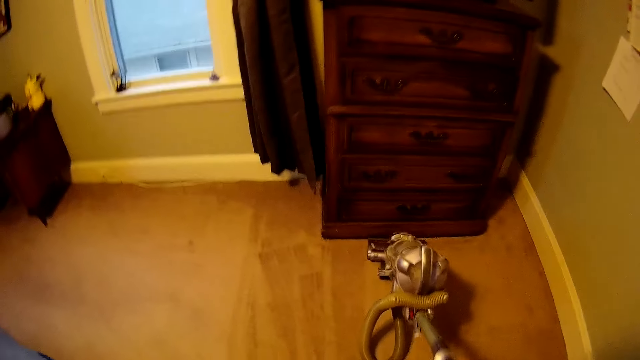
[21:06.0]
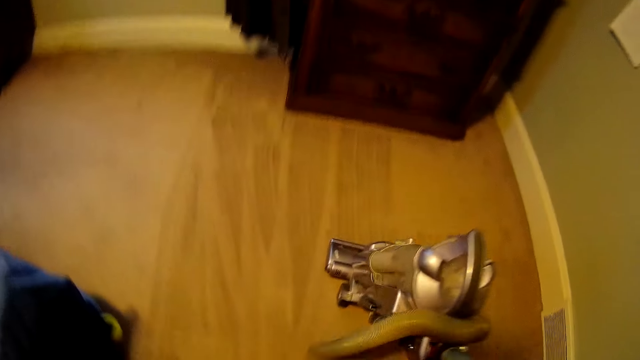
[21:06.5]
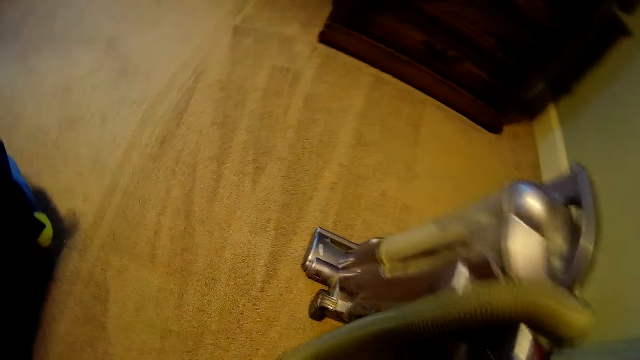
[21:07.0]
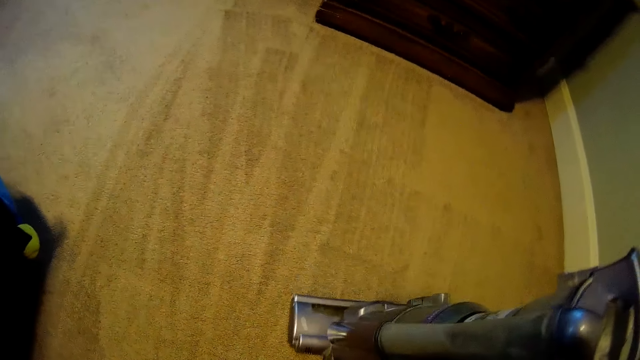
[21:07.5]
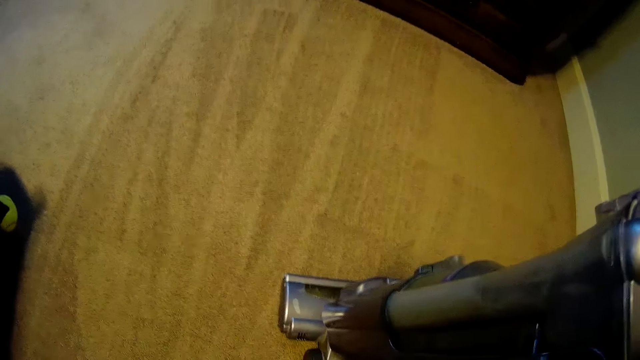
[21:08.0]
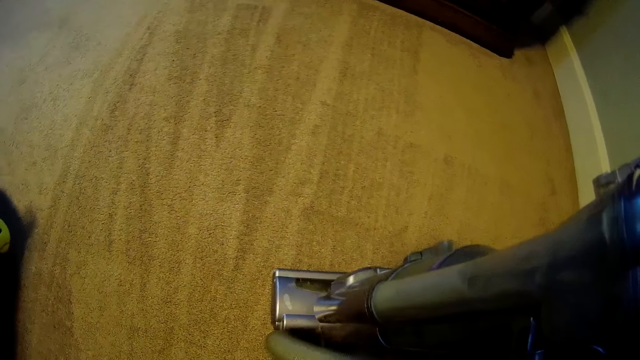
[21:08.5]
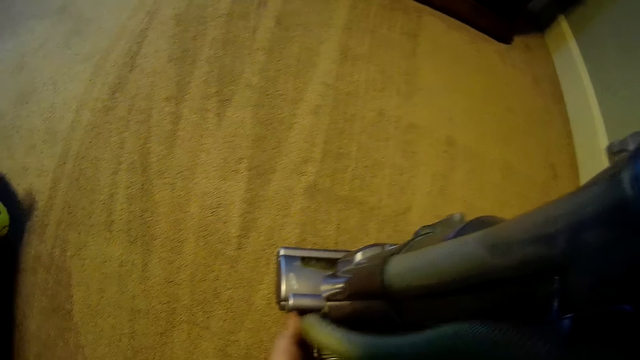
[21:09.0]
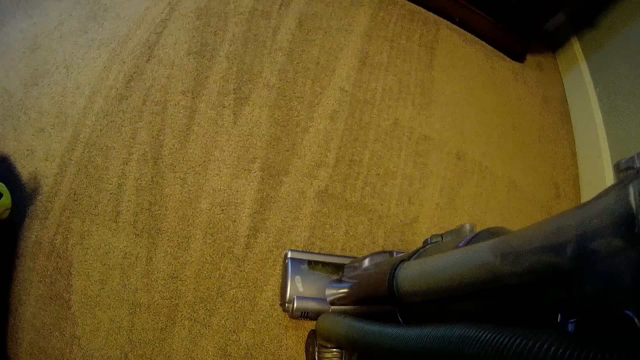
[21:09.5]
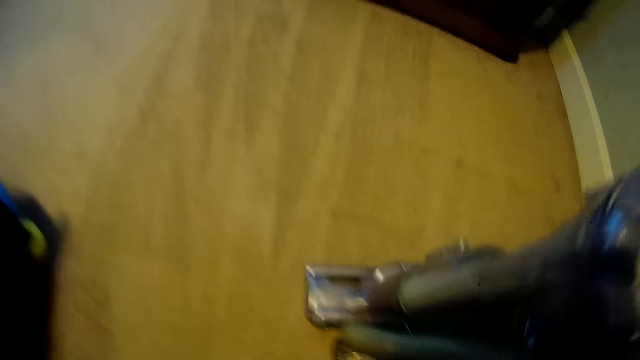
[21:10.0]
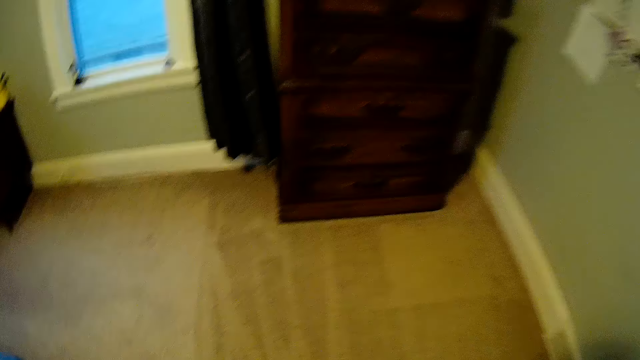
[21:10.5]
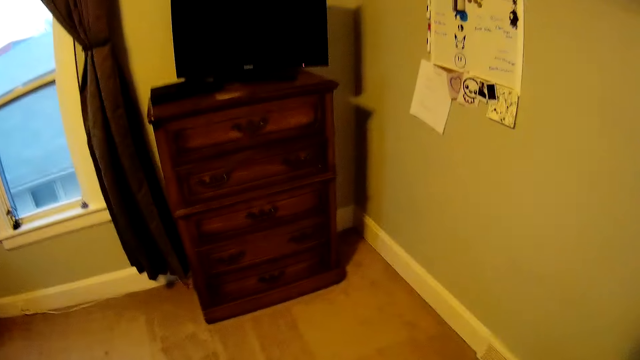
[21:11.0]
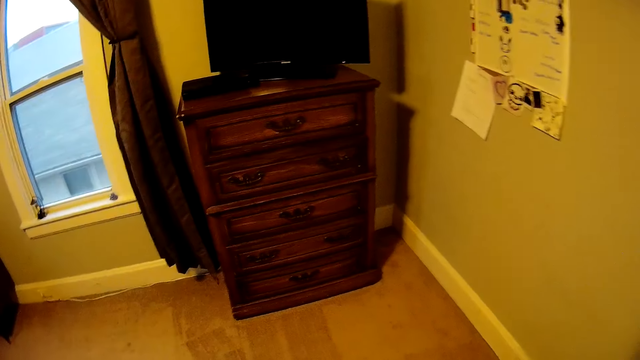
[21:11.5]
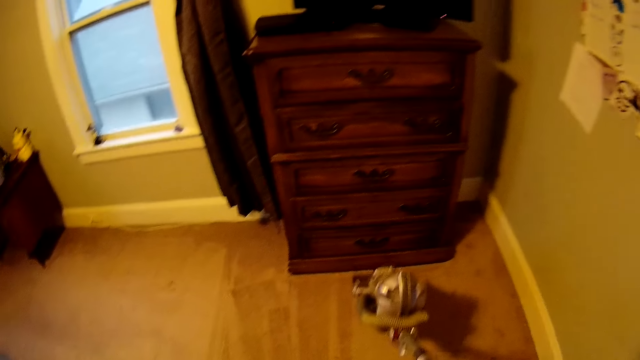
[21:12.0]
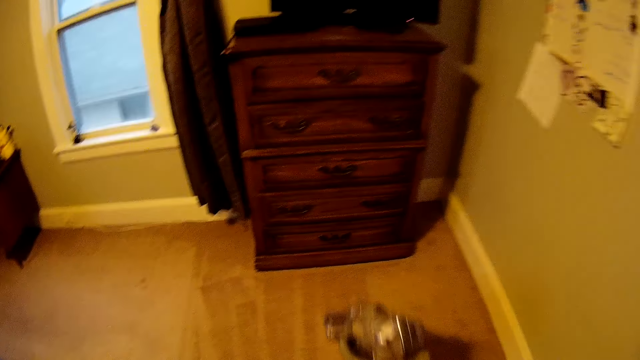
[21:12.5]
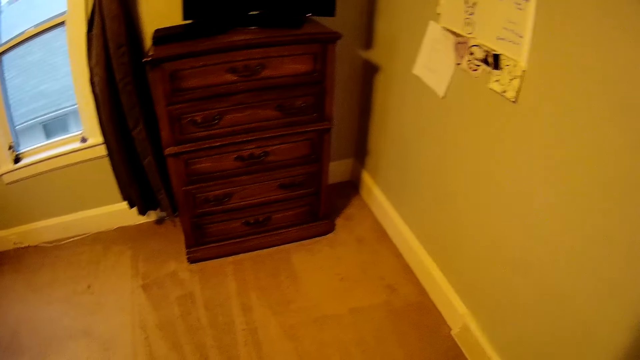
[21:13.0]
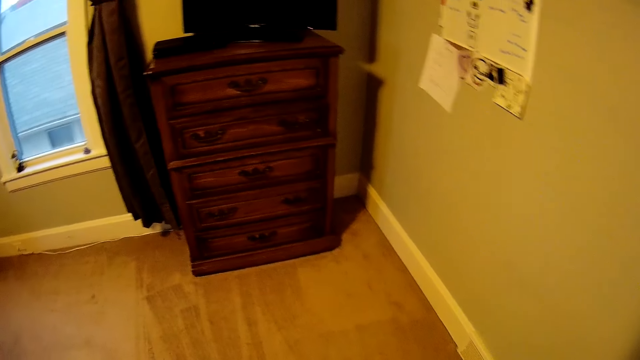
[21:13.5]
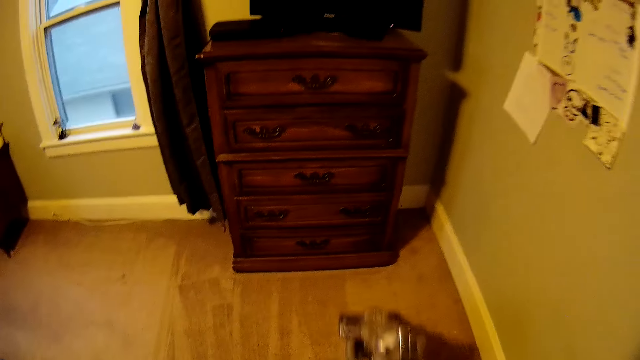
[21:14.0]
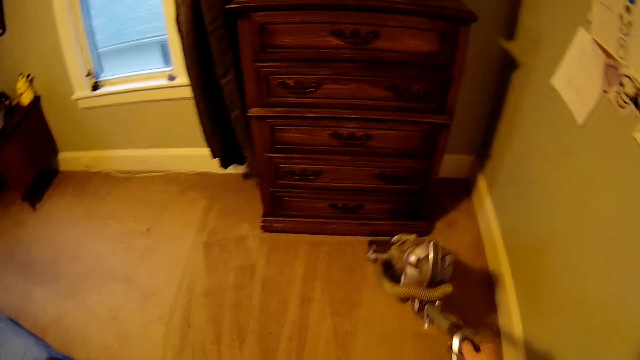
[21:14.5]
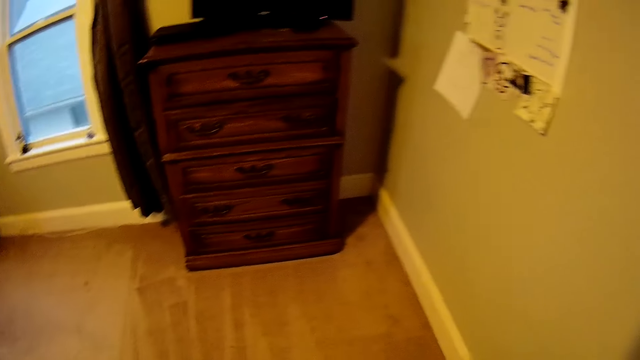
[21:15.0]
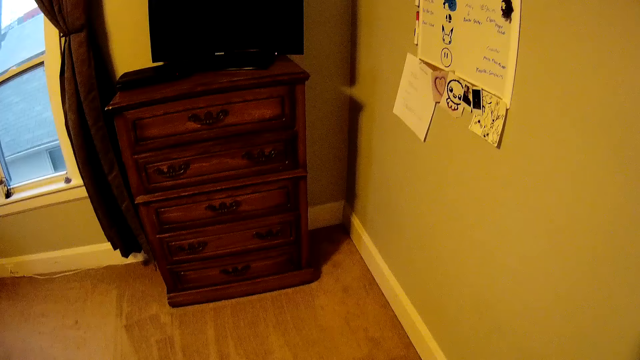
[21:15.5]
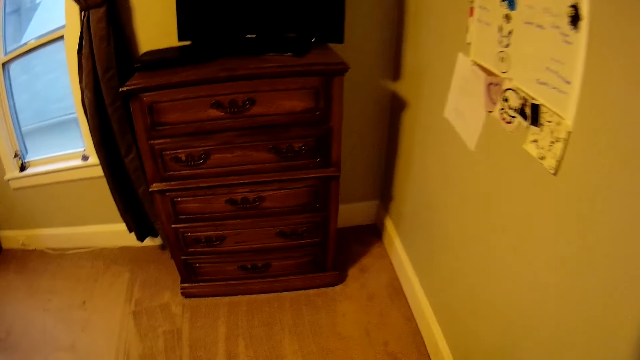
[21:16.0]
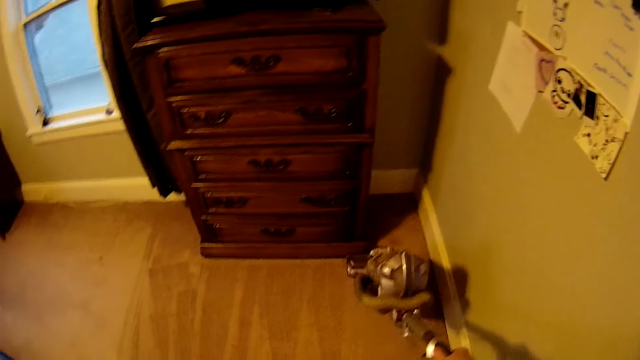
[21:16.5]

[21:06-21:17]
The camera wearer aligns a pipe on the vacuum cleaner. They wipe dust on the carpet using the vacuum cleaner.

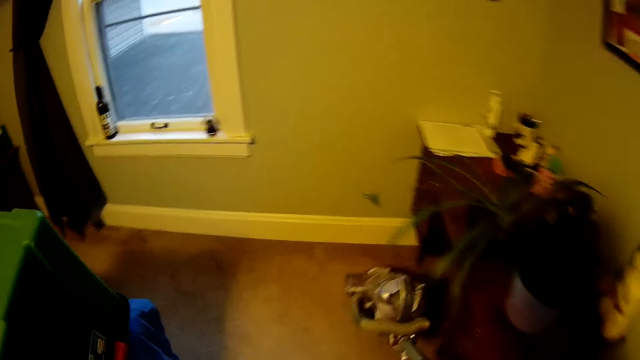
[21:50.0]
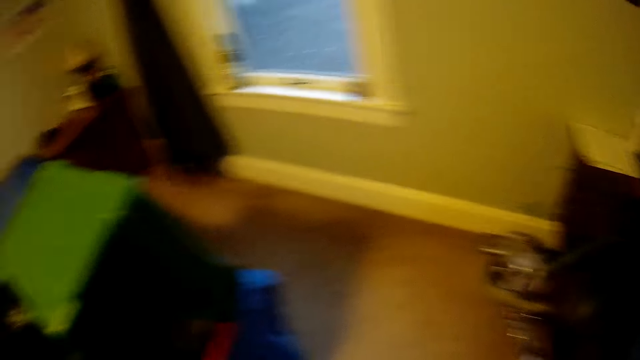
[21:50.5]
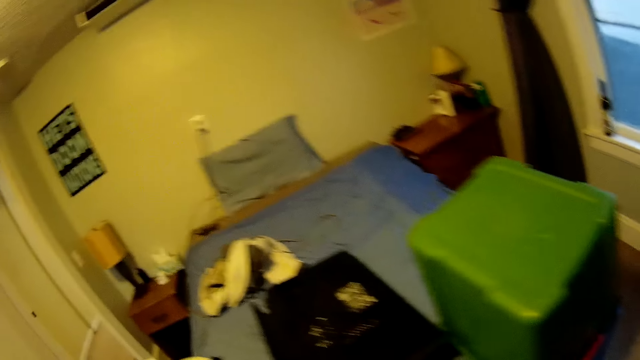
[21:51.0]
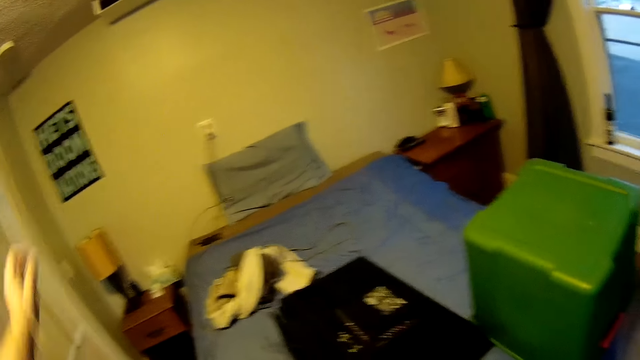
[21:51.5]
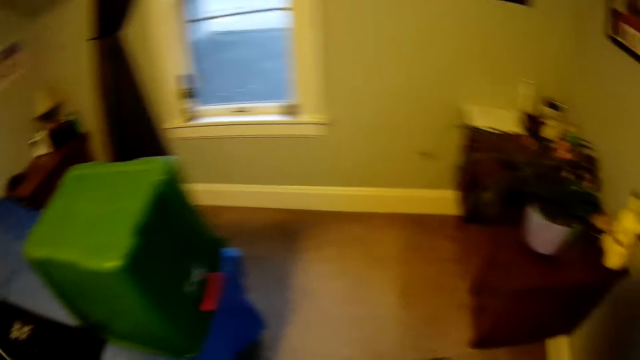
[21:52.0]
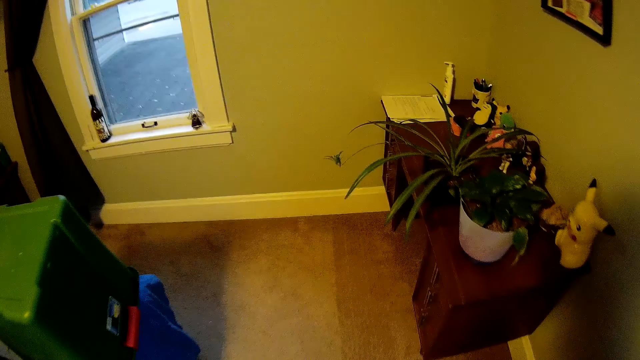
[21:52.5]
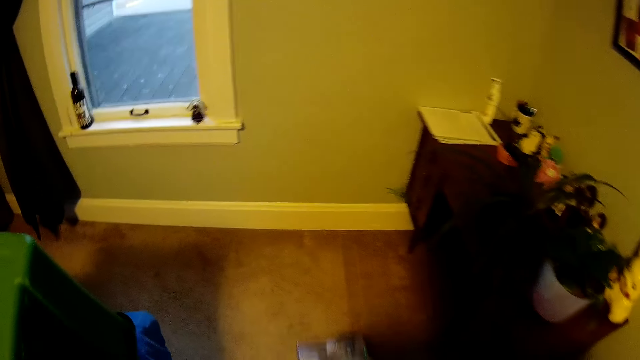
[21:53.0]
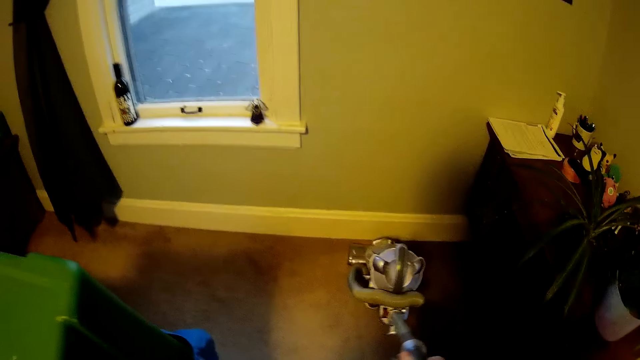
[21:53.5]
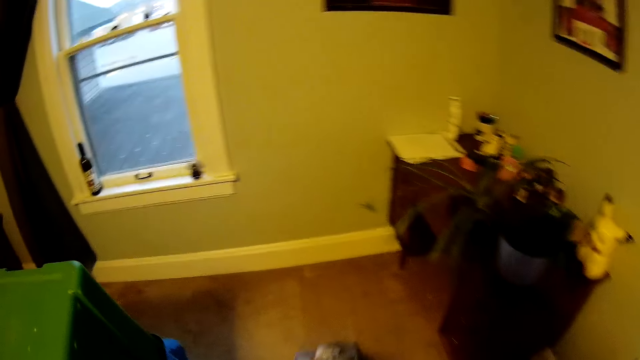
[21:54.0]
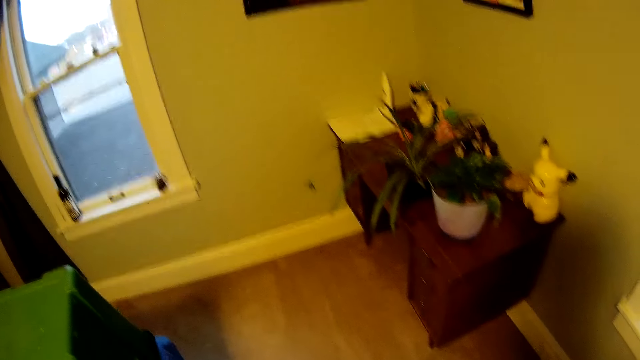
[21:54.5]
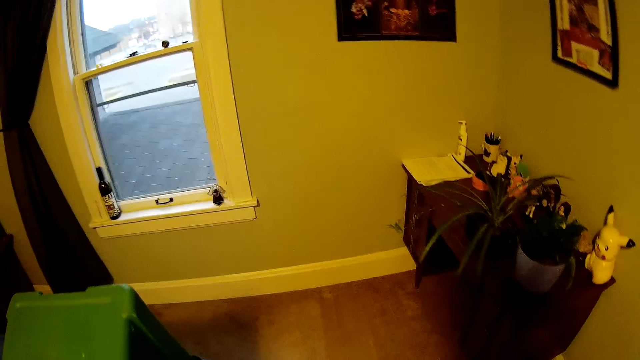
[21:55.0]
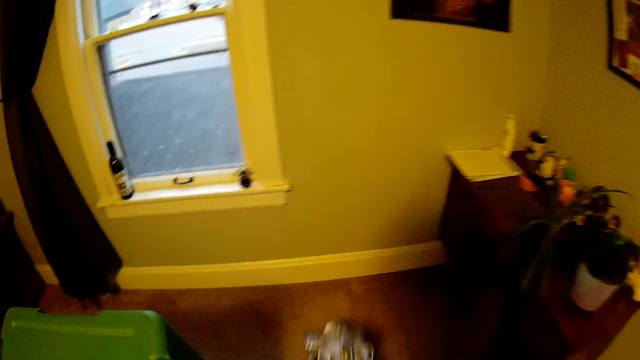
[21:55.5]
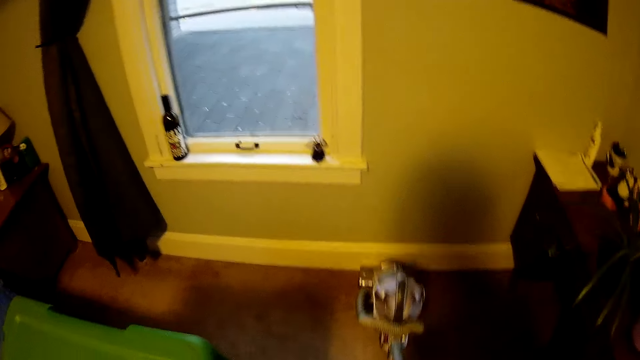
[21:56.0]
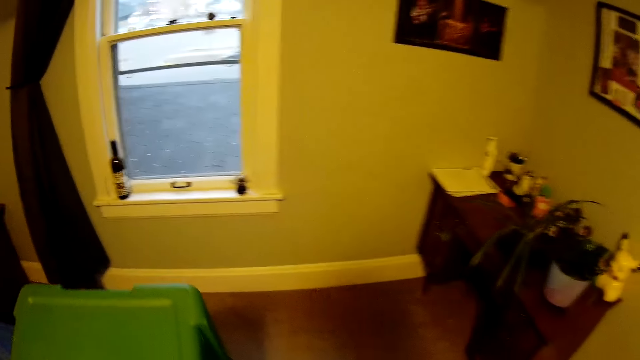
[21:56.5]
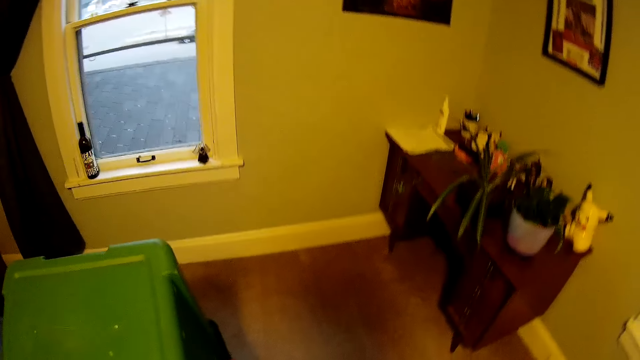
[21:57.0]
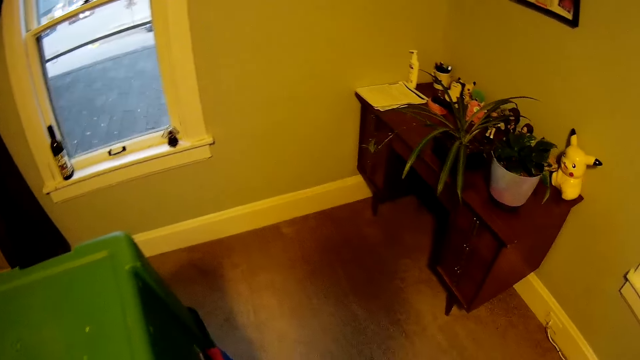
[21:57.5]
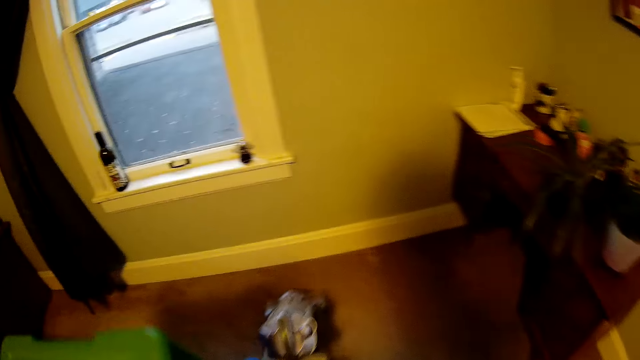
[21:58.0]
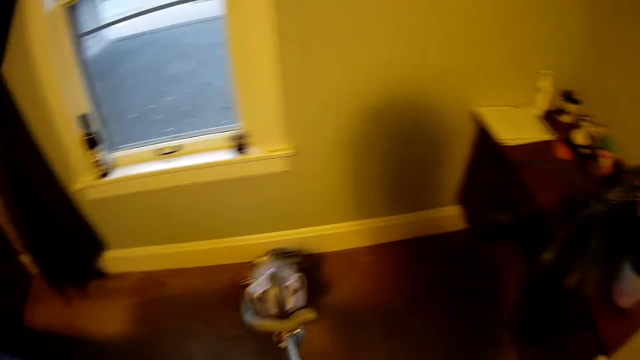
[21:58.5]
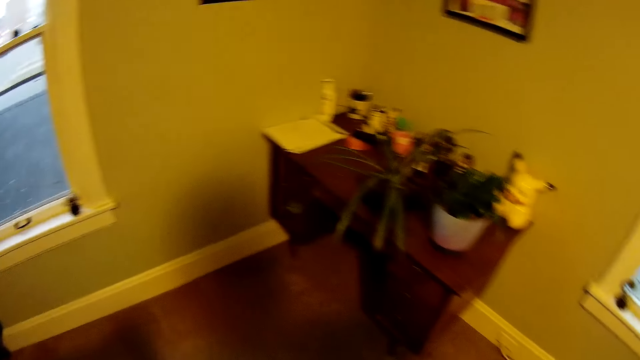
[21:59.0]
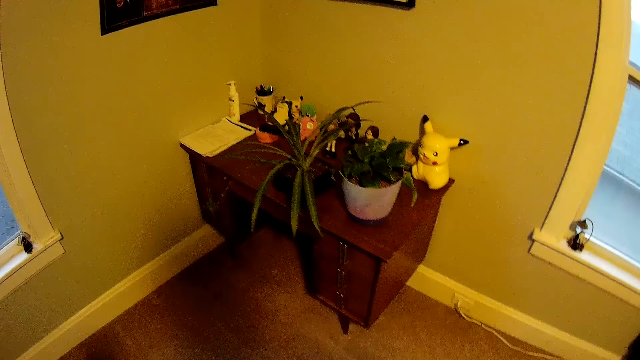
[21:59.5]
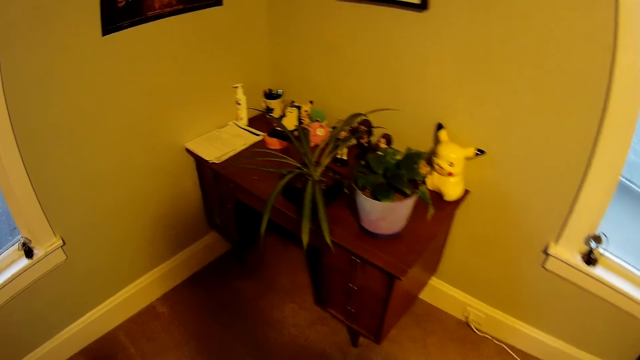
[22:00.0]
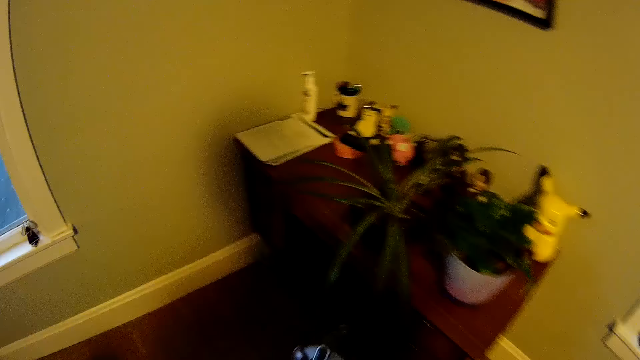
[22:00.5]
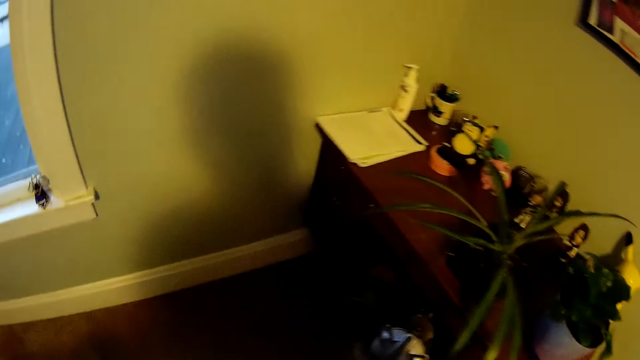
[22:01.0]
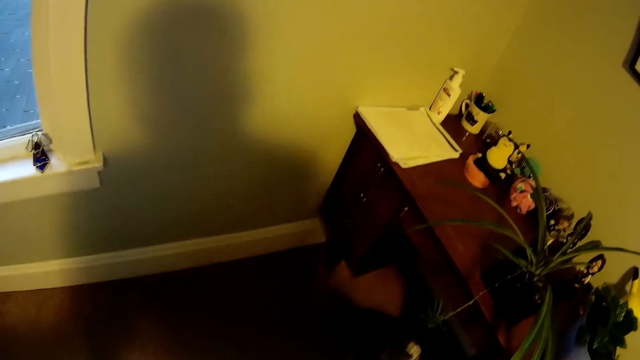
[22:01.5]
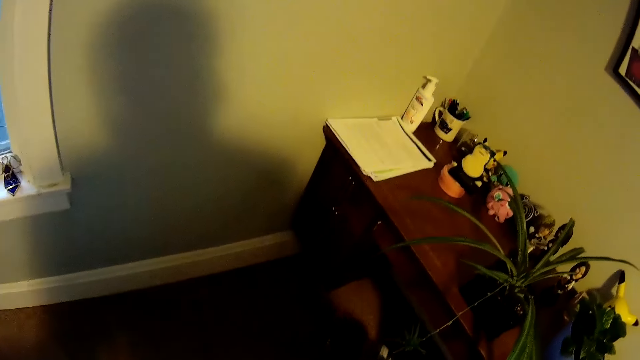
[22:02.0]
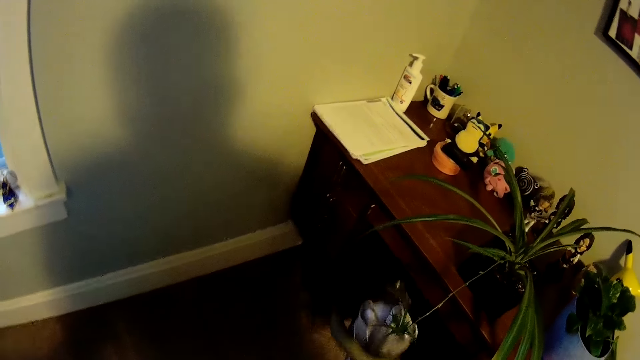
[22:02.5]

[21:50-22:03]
The camera wearer straightens a cable on the vacuum cleaner. They wipe dust on the carpet using the vacuum cleaner.
